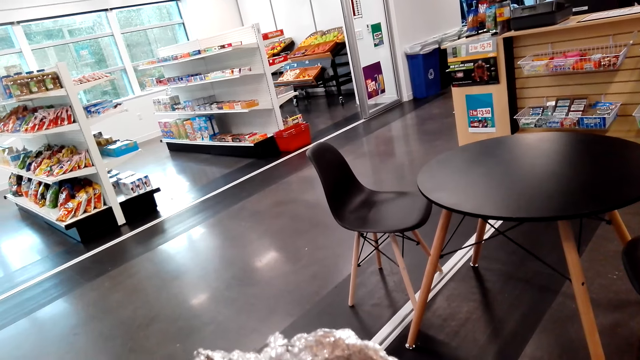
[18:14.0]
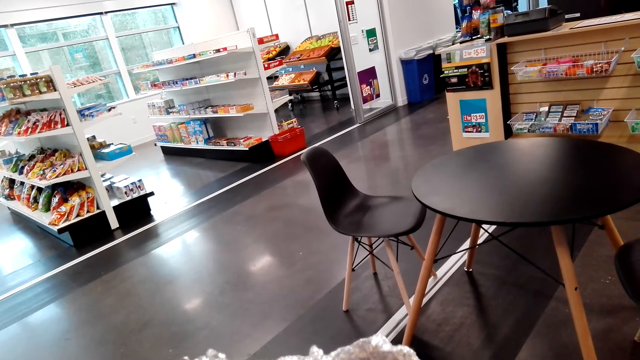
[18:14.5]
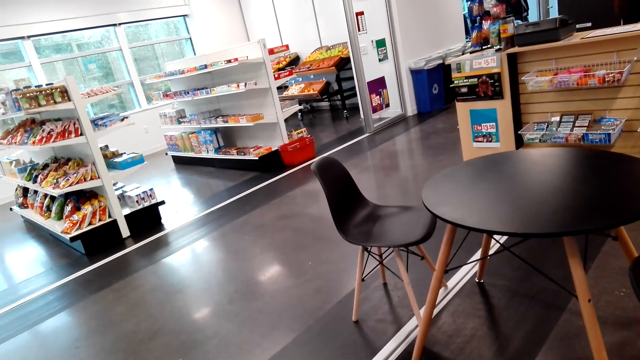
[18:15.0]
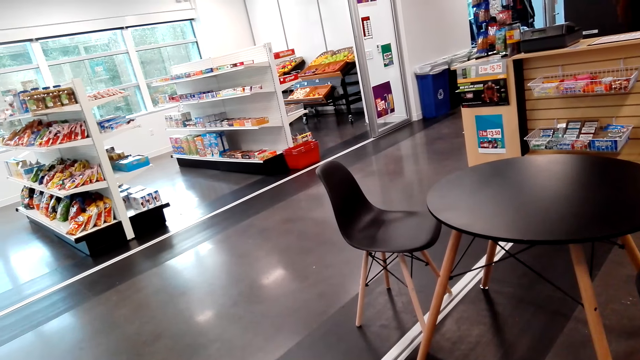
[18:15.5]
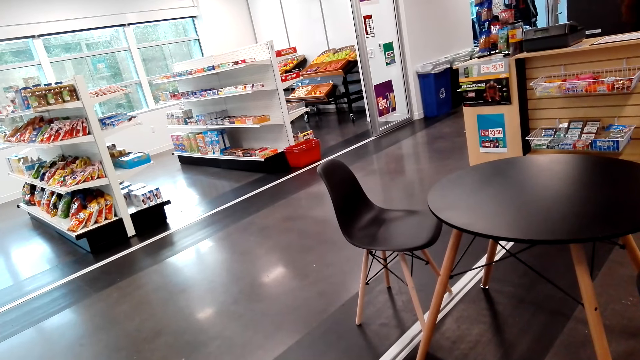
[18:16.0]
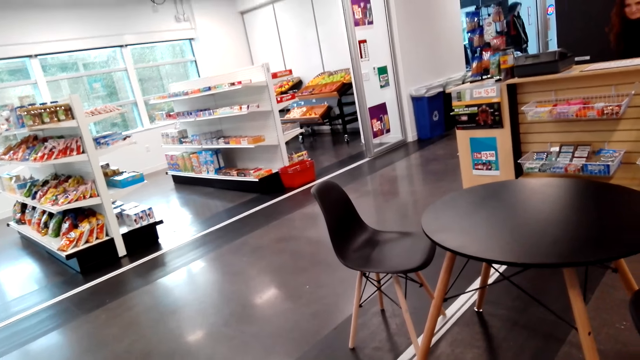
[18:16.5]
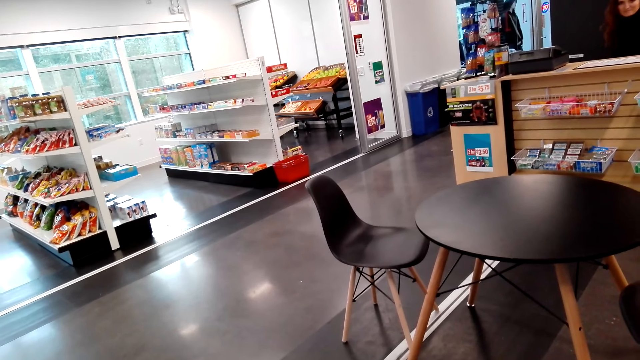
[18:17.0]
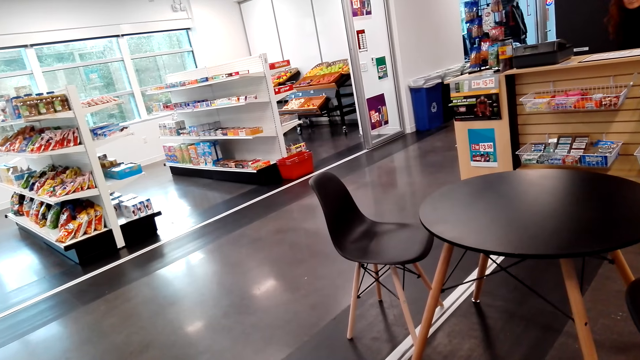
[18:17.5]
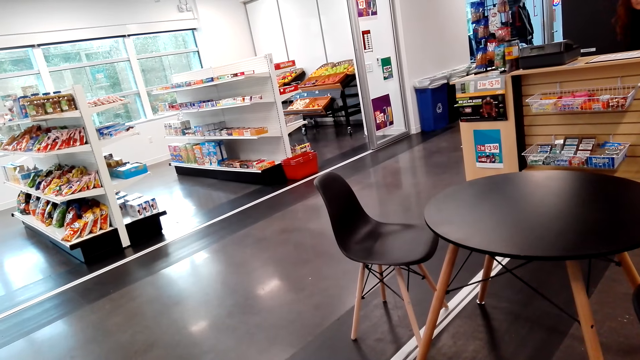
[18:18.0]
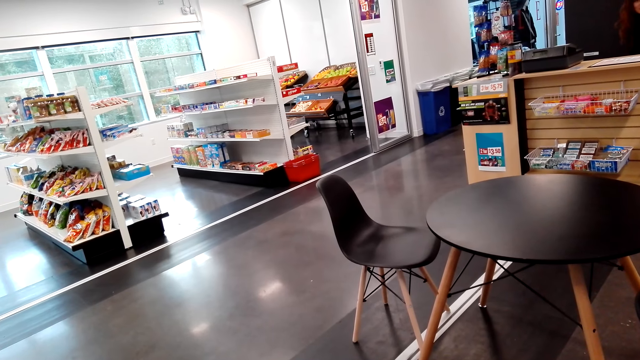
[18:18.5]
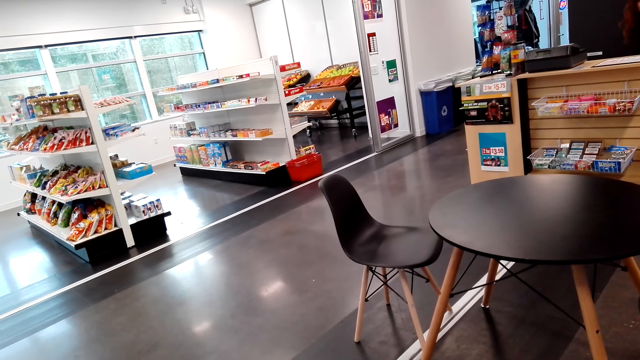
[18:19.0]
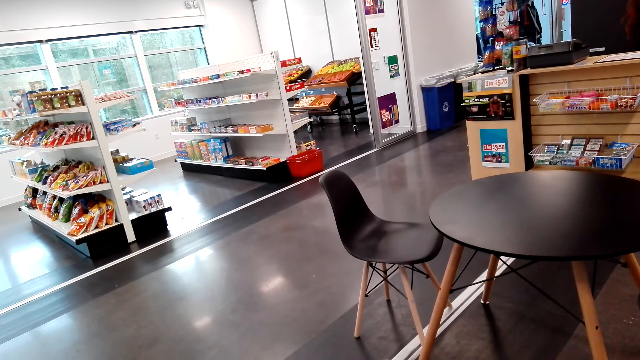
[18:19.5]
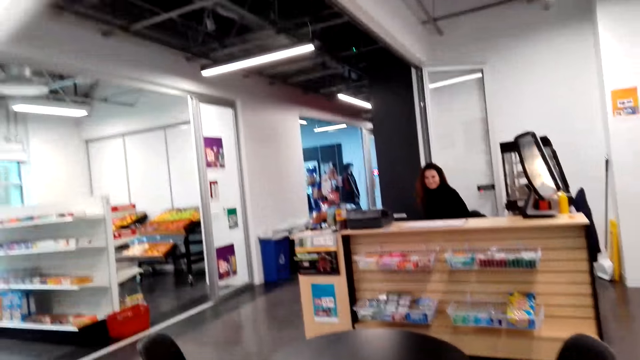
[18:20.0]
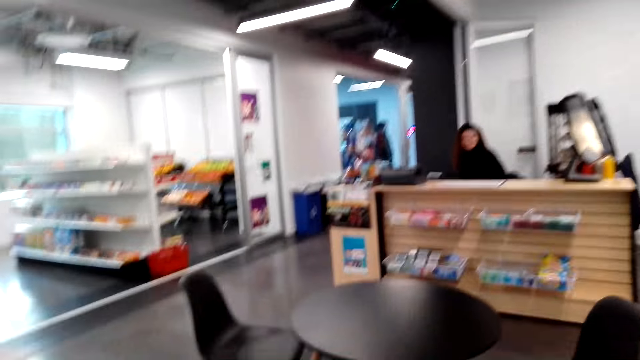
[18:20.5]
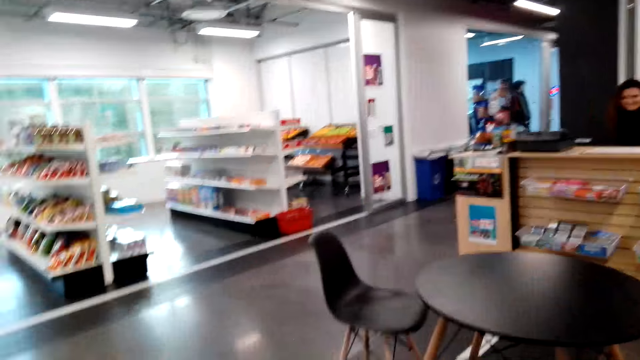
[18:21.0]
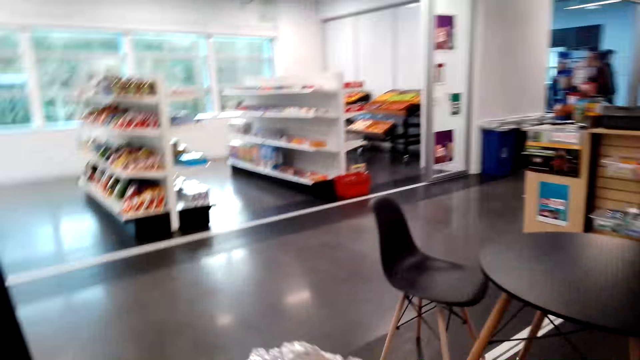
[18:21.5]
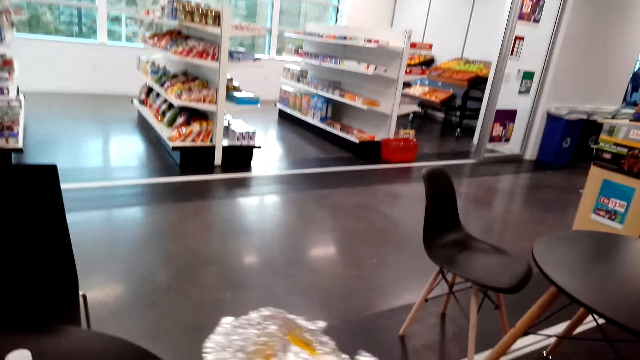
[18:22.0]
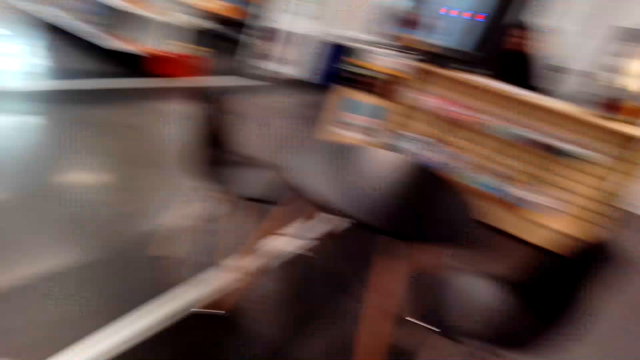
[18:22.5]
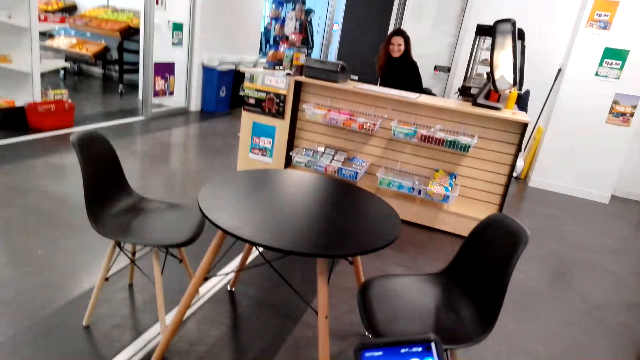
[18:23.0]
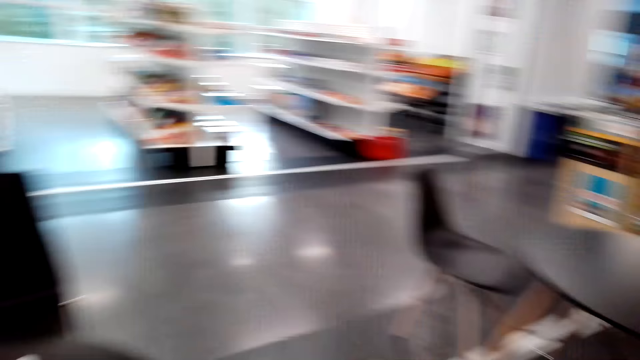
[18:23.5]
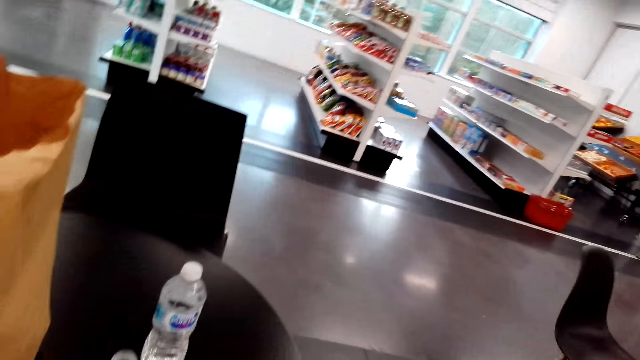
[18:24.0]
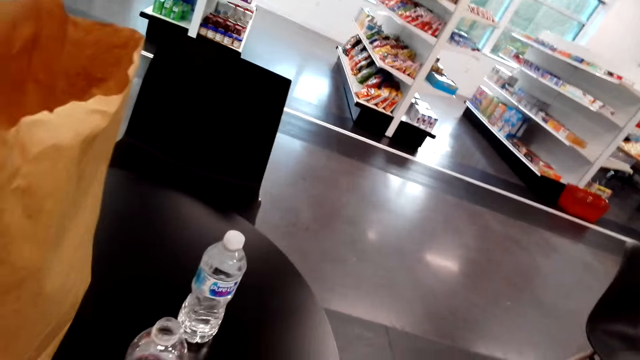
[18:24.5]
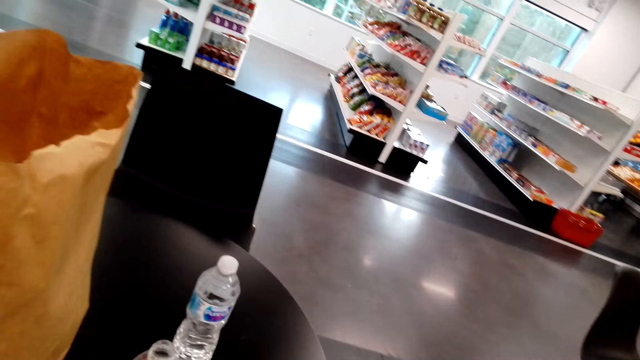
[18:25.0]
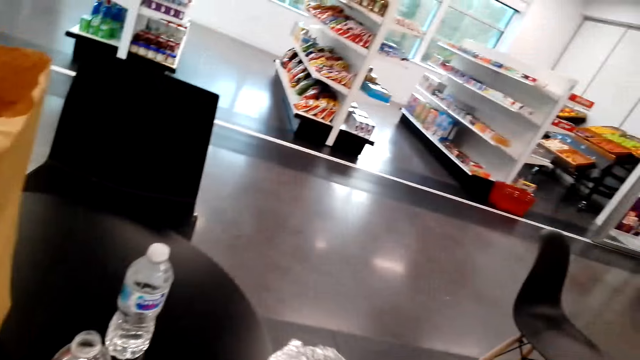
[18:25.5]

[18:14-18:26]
The camera wearer looks around.

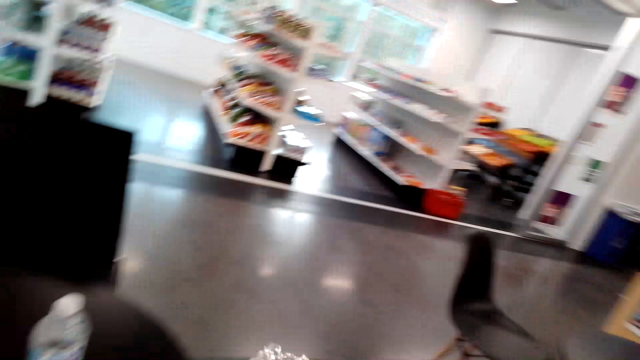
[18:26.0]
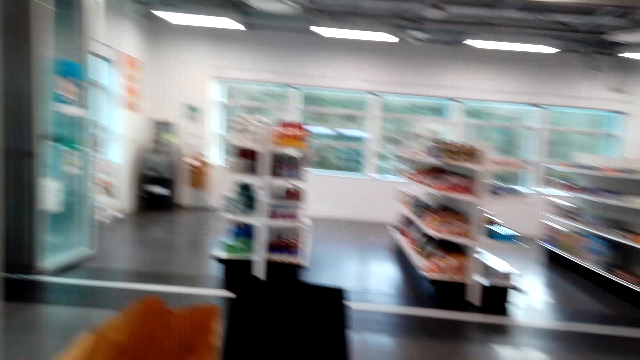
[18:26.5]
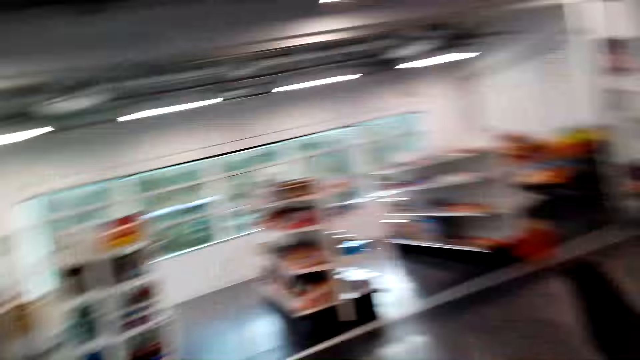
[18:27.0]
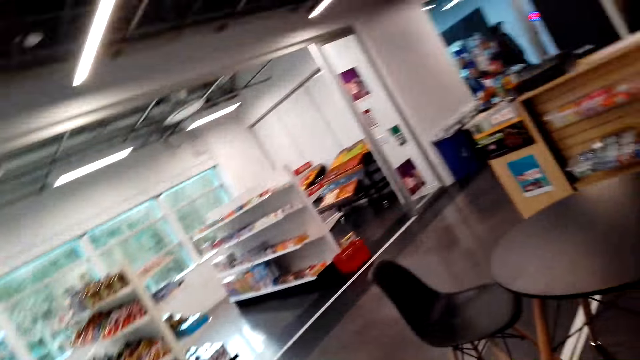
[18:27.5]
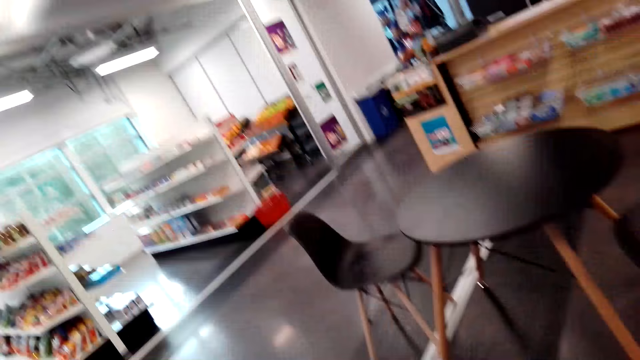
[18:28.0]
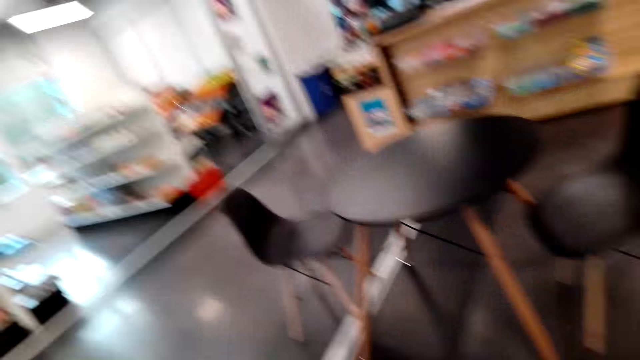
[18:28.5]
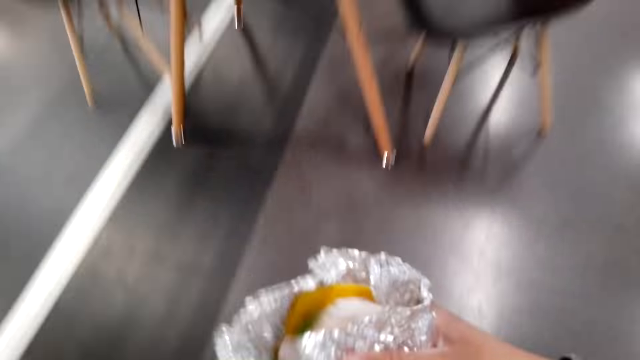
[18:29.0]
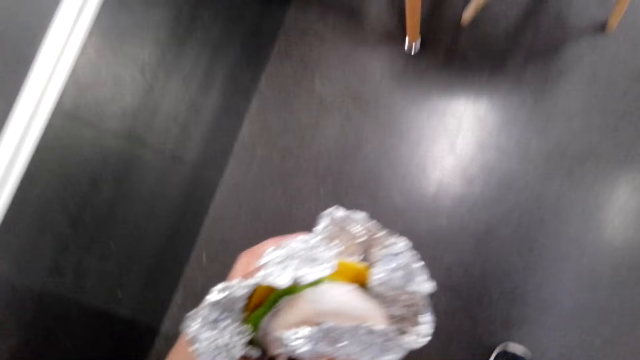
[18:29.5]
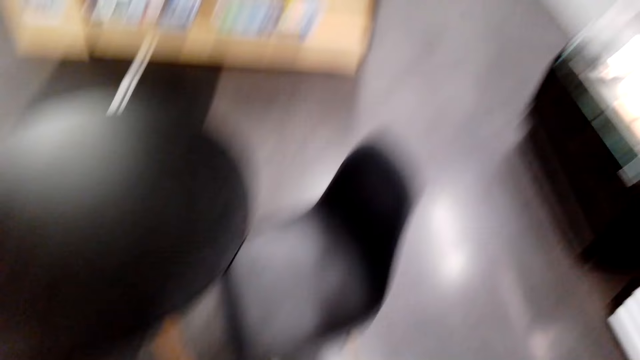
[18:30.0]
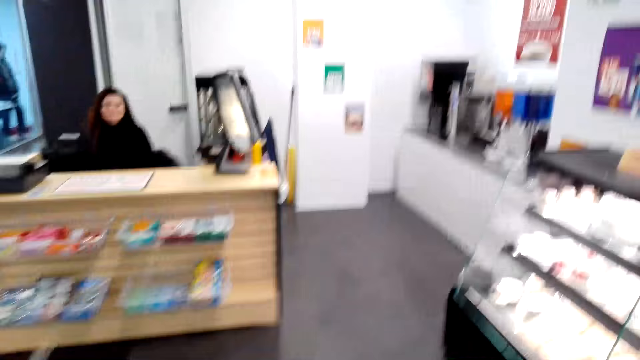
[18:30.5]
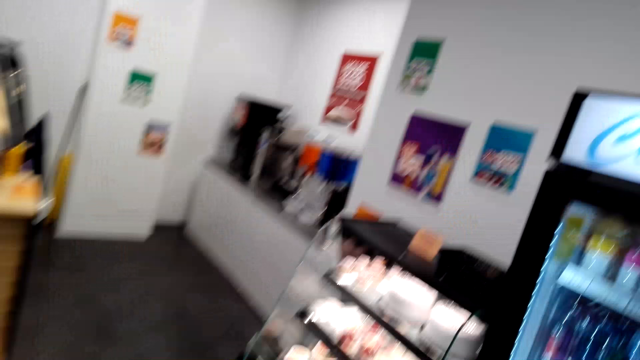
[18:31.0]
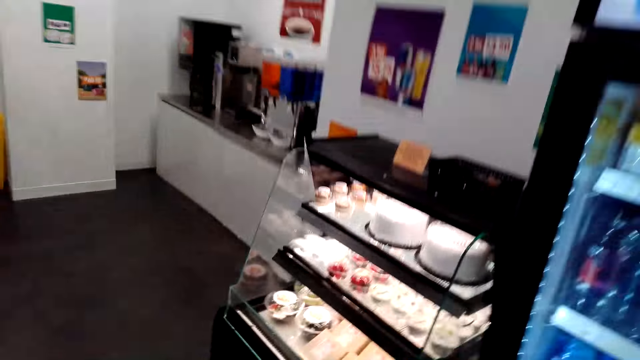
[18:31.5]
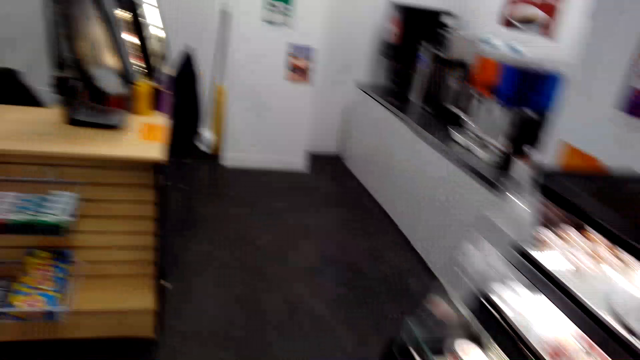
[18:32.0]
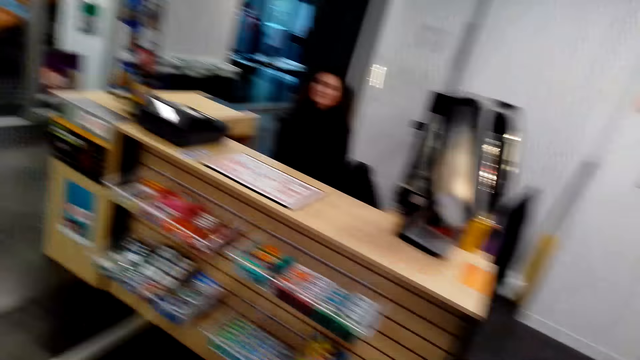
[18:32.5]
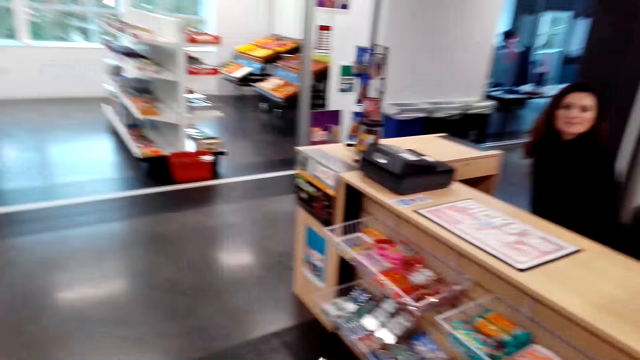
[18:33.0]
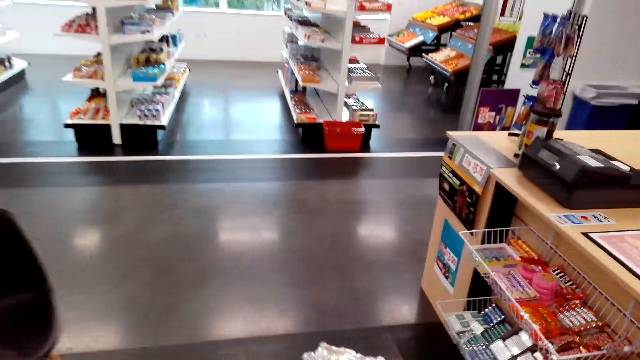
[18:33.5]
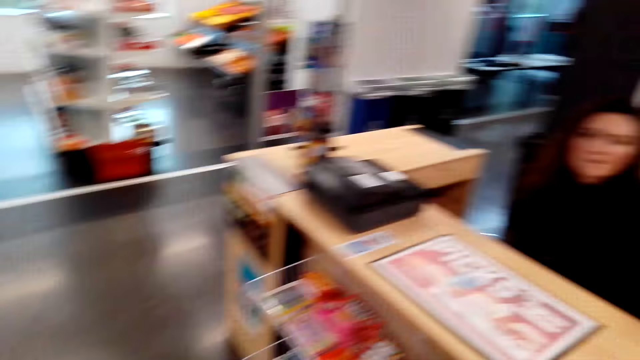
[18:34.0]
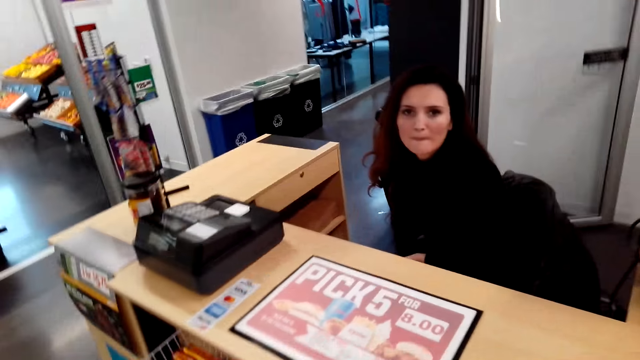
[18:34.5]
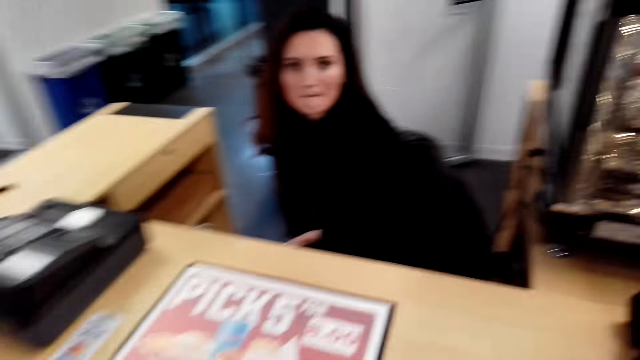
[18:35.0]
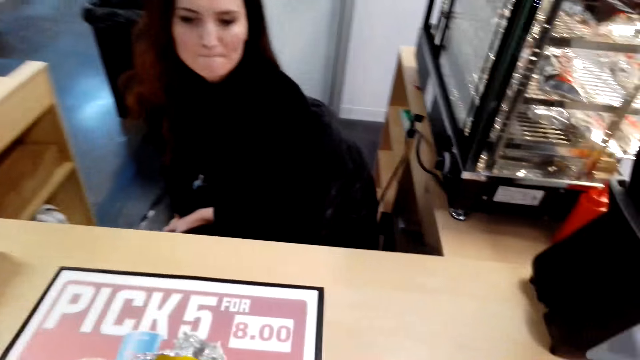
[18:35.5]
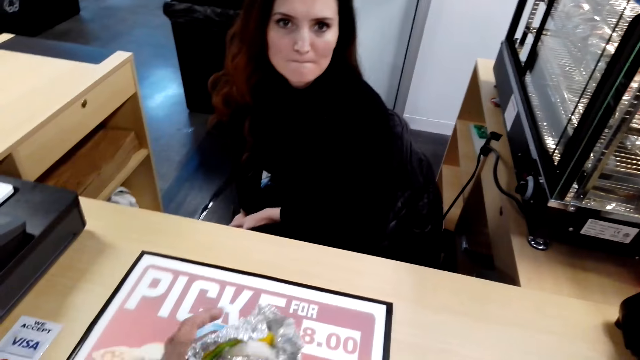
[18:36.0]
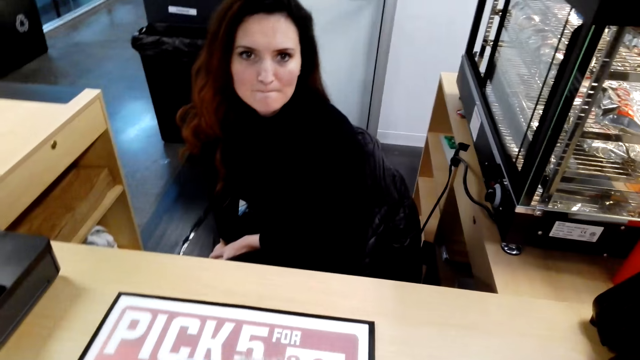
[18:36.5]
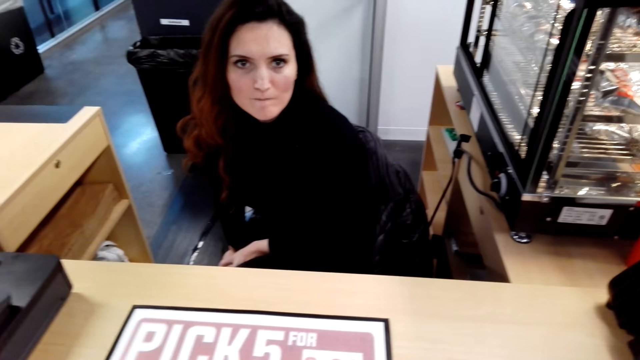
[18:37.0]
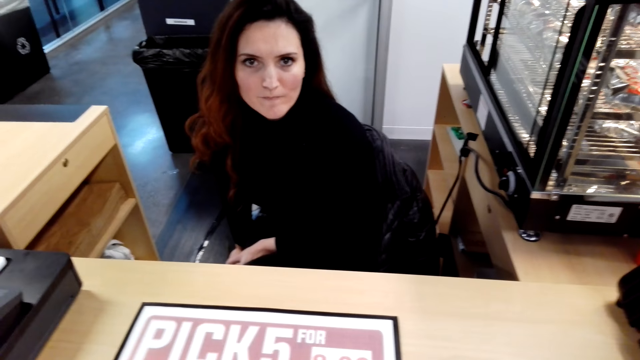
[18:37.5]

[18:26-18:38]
The camera wearer looks at the sandwich. They walk around. They walk around again. They talk to a lady.
